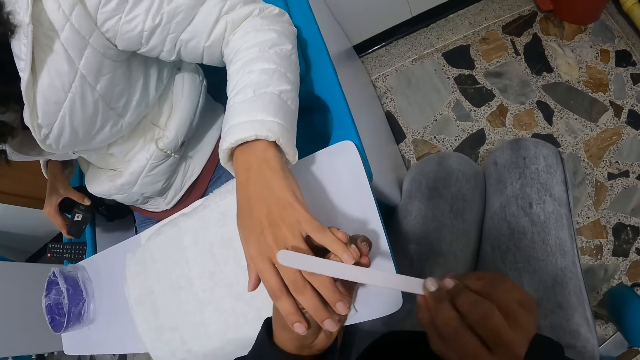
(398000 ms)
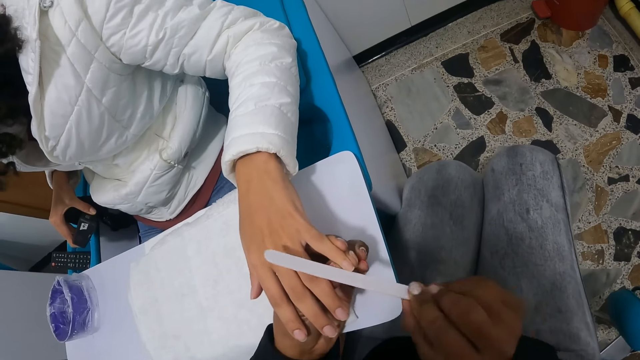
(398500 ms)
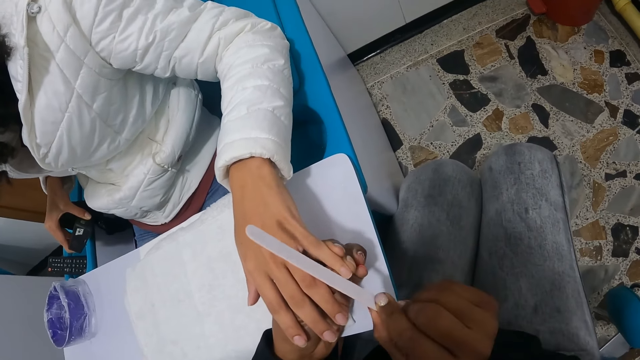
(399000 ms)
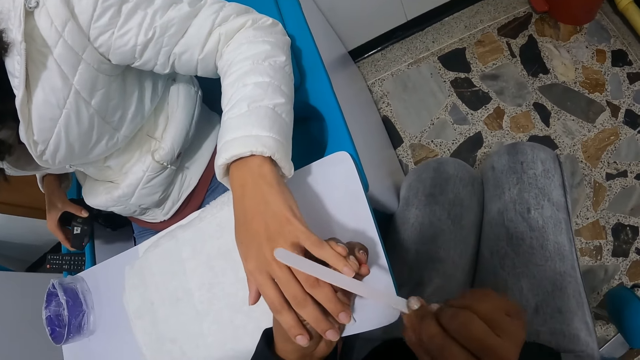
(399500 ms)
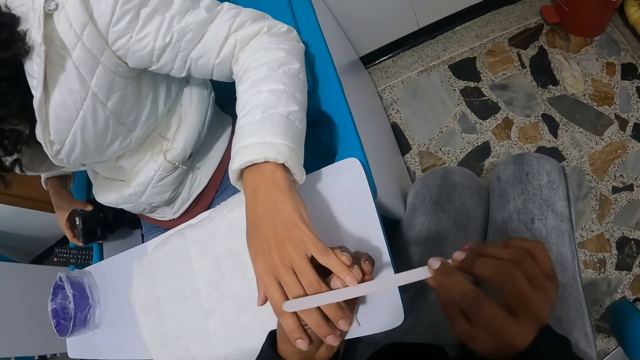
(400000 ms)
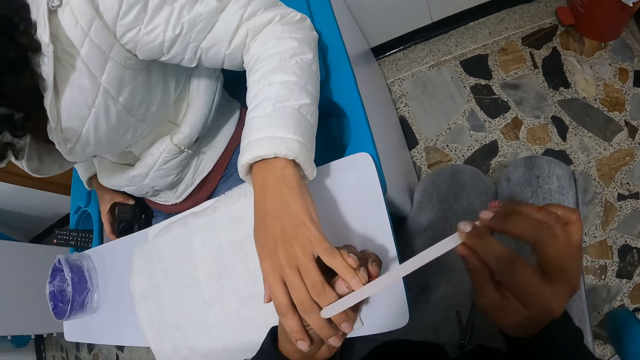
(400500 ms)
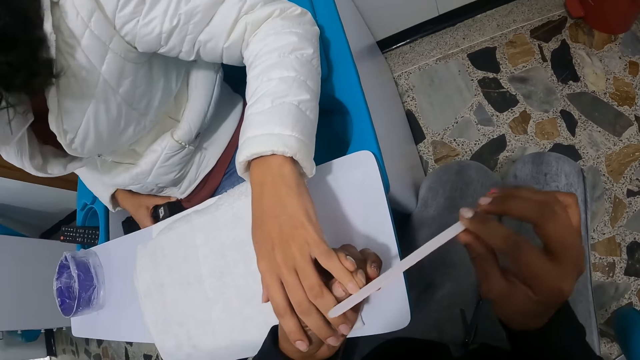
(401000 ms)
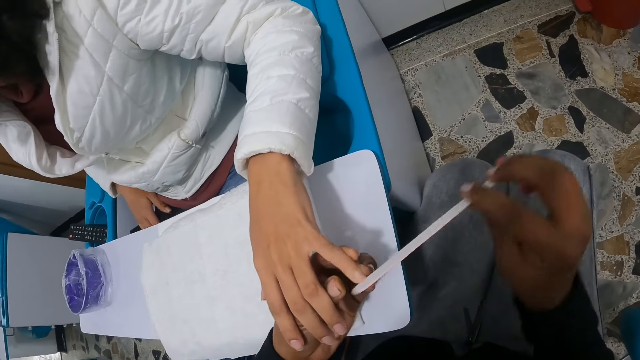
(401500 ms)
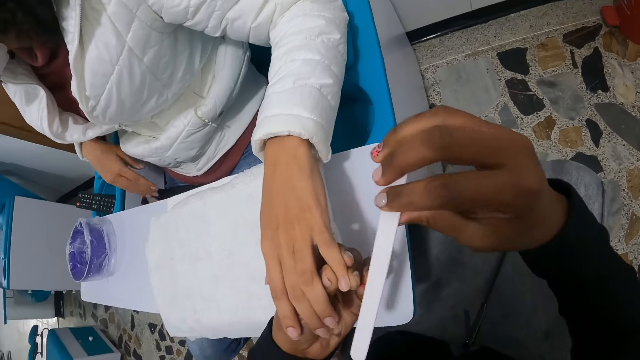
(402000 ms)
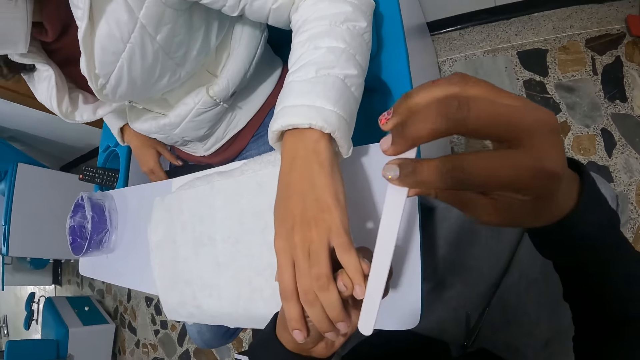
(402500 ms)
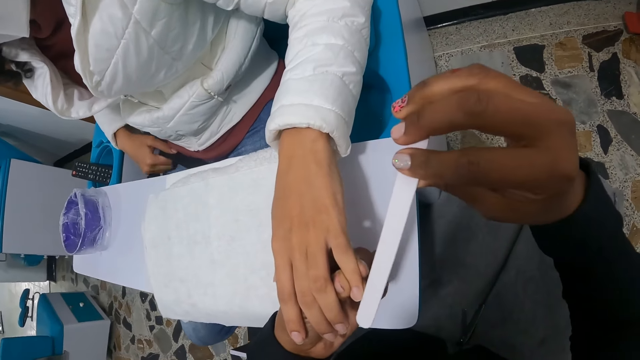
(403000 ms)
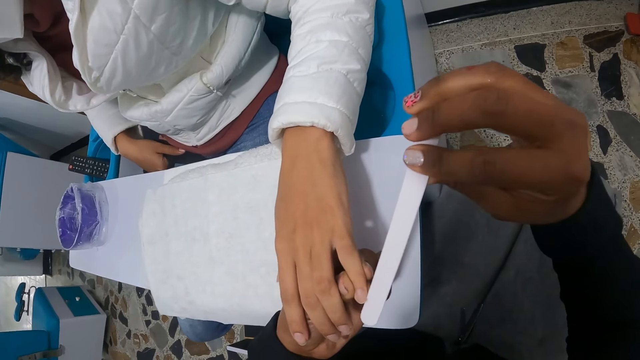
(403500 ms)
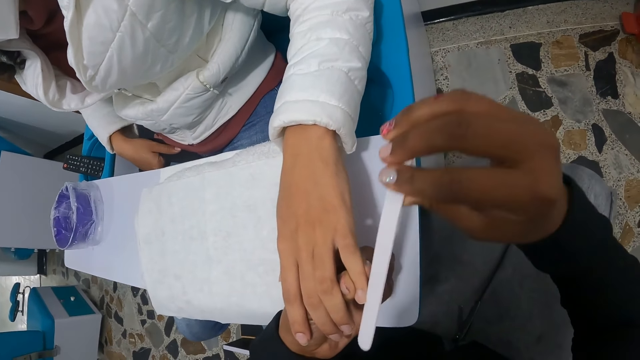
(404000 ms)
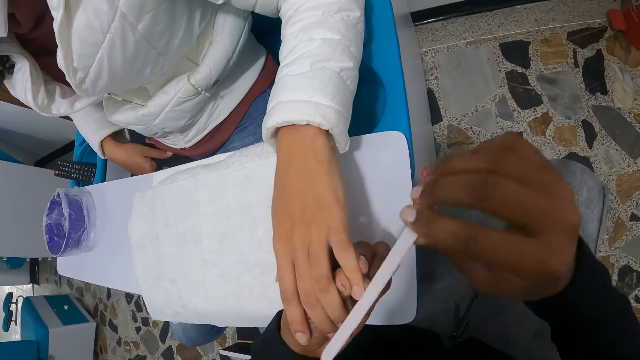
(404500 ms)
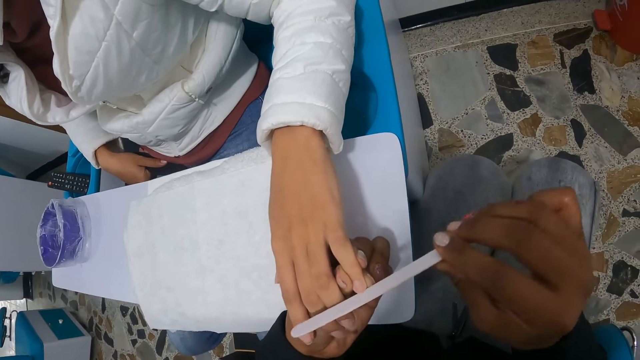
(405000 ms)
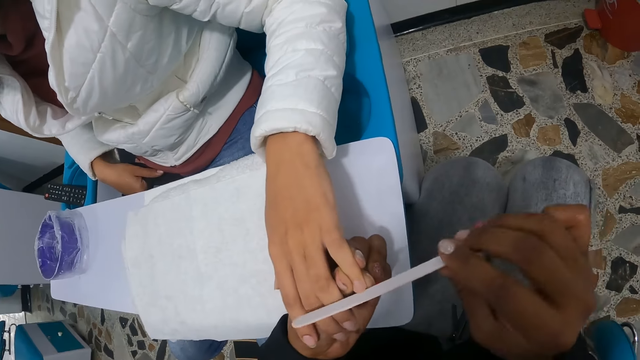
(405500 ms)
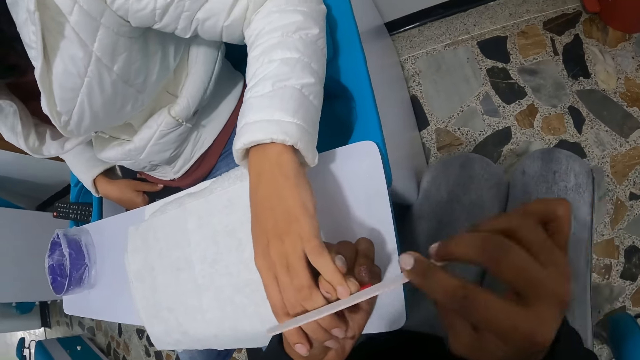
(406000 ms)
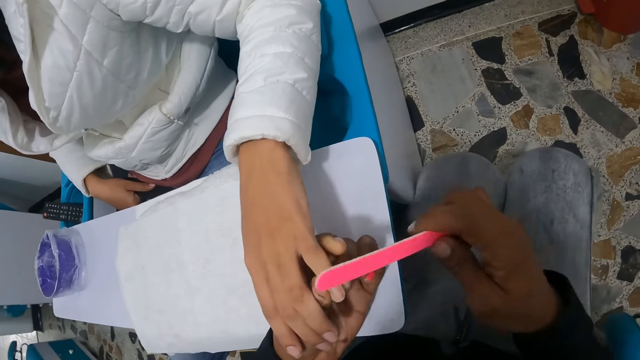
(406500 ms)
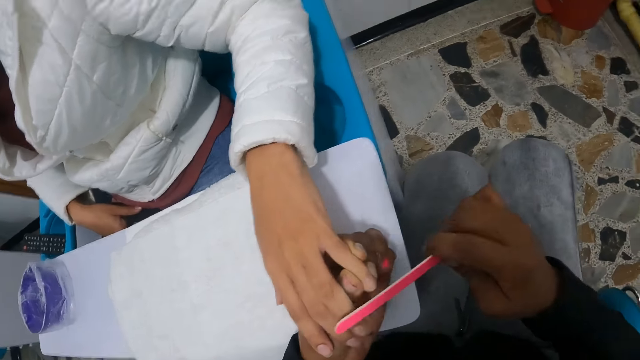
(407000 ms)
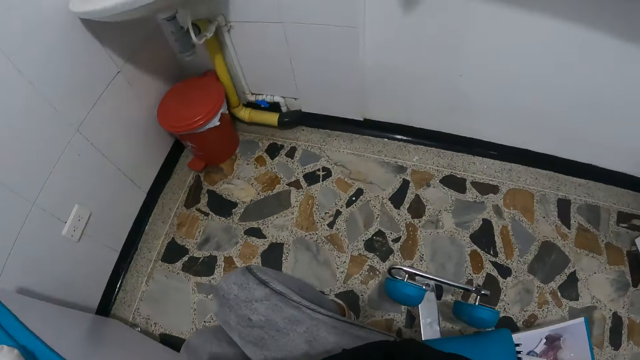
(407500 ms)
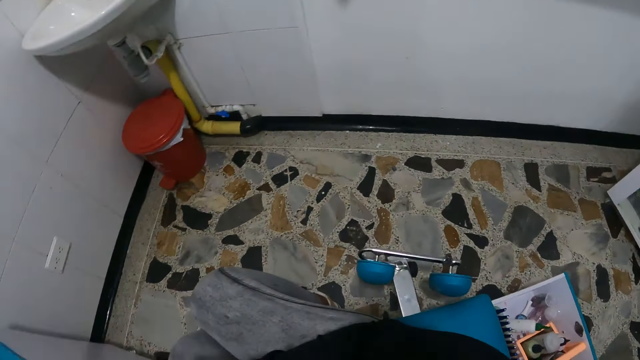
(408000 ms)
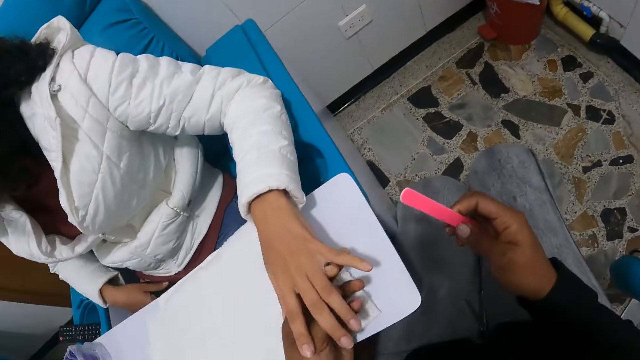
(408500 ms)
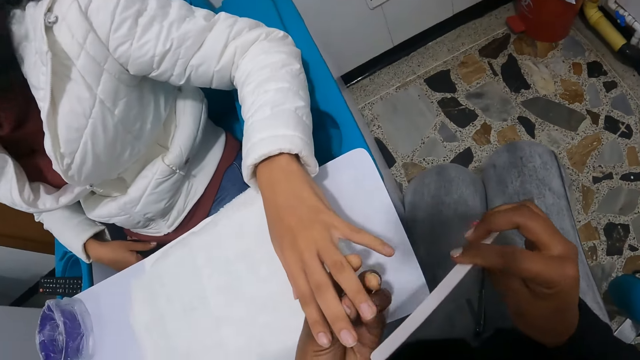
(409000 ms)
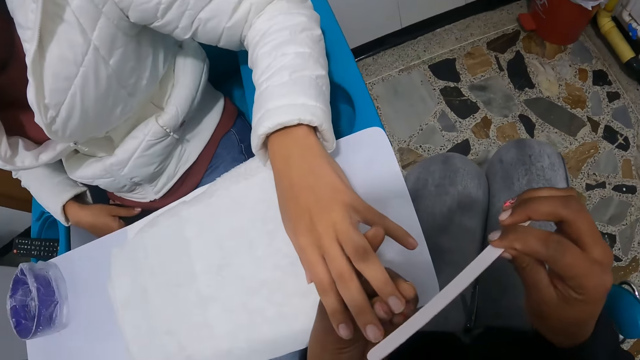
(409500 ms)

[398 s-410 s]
The woman drops the head camera in her right hand on her thighs and holds the head camera's belt on her thighs with her right hand.

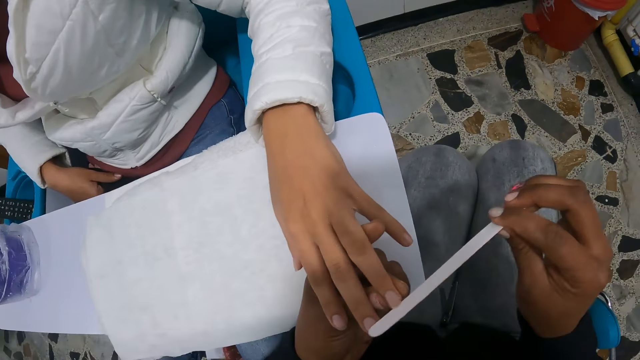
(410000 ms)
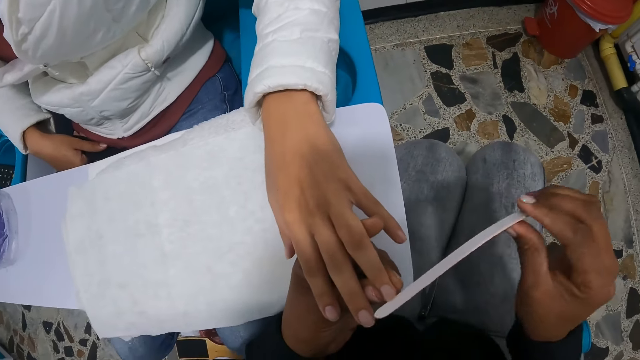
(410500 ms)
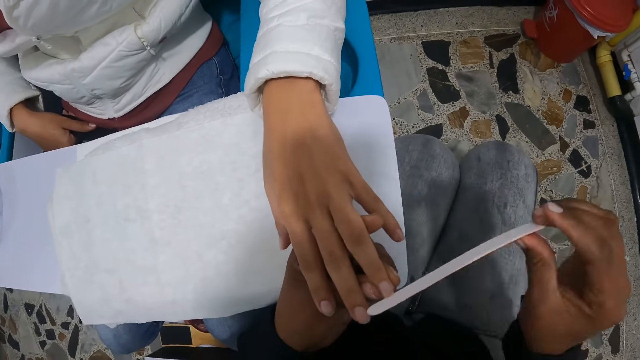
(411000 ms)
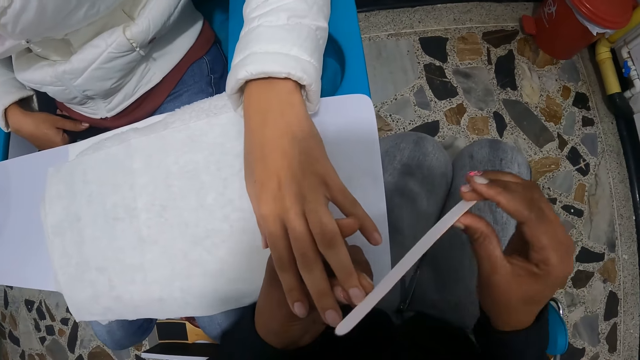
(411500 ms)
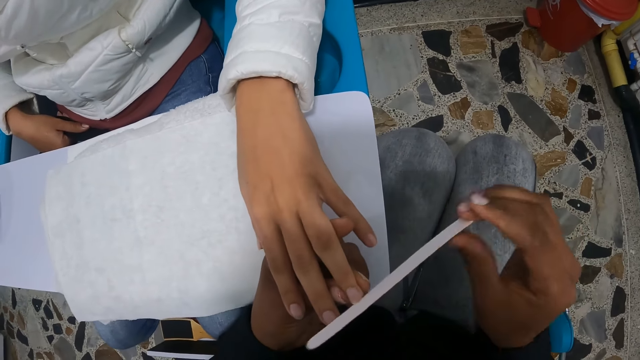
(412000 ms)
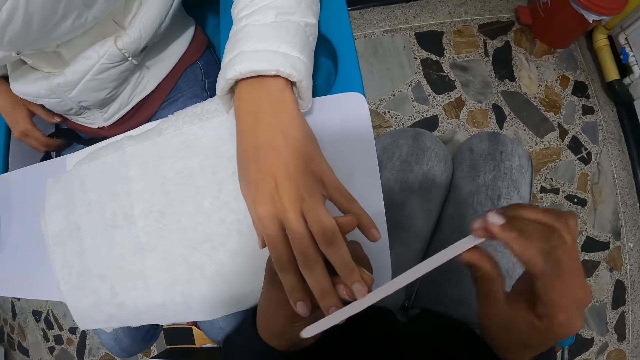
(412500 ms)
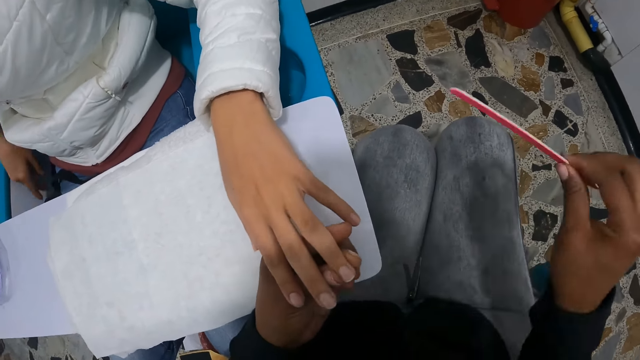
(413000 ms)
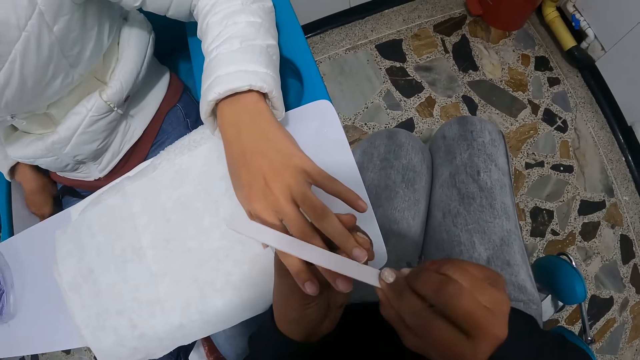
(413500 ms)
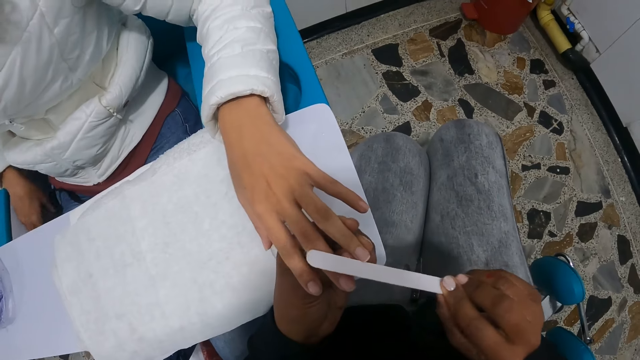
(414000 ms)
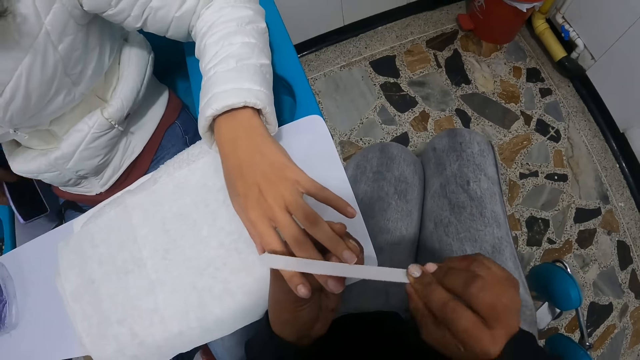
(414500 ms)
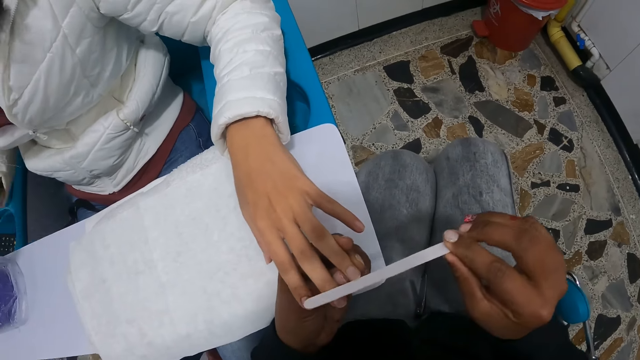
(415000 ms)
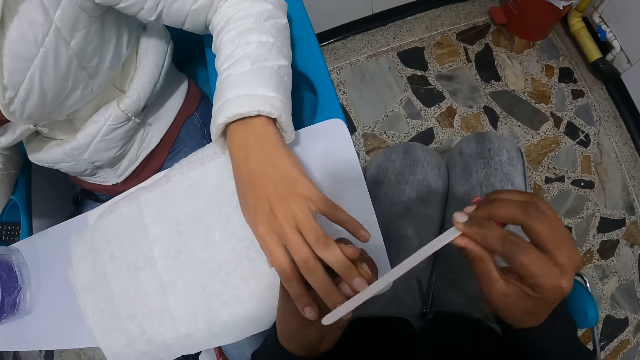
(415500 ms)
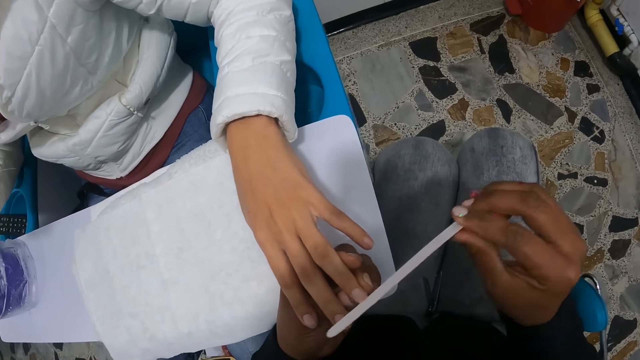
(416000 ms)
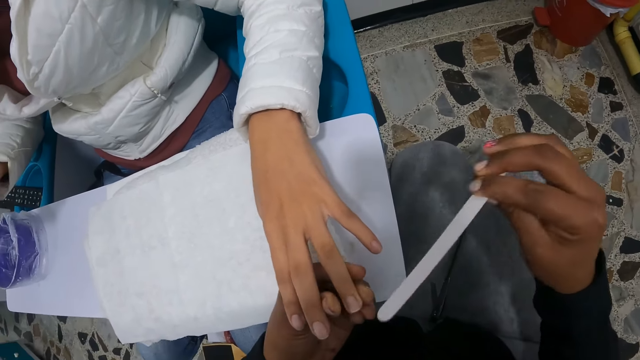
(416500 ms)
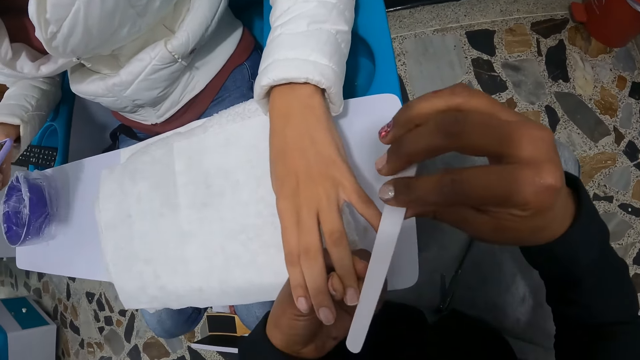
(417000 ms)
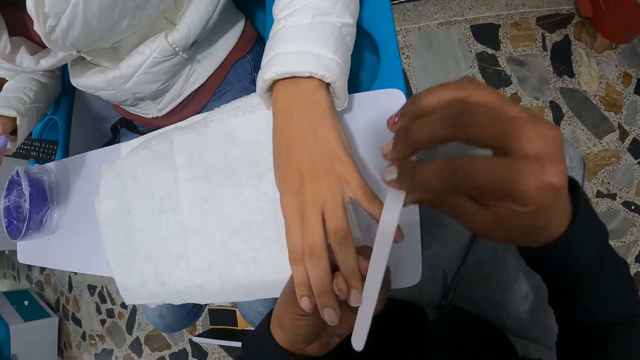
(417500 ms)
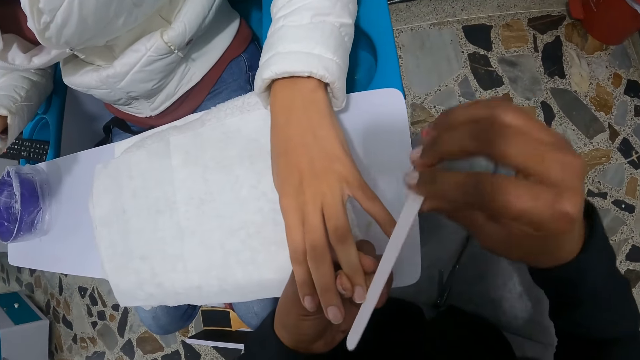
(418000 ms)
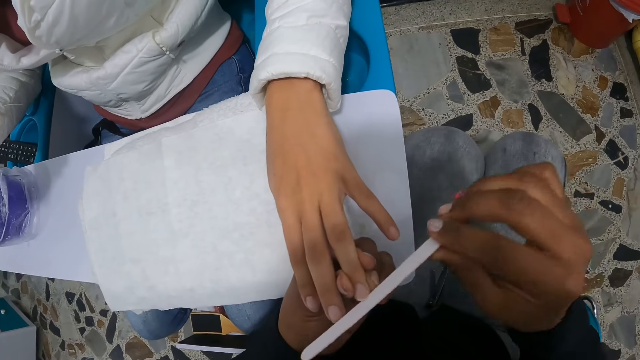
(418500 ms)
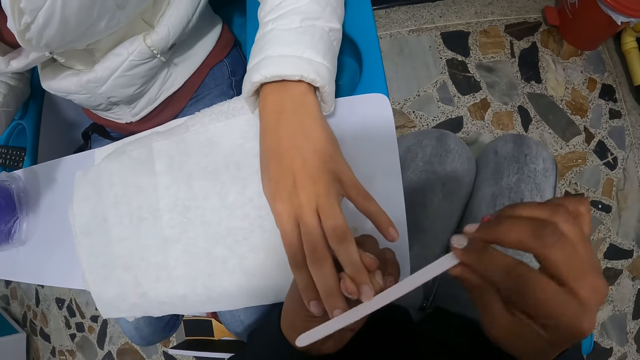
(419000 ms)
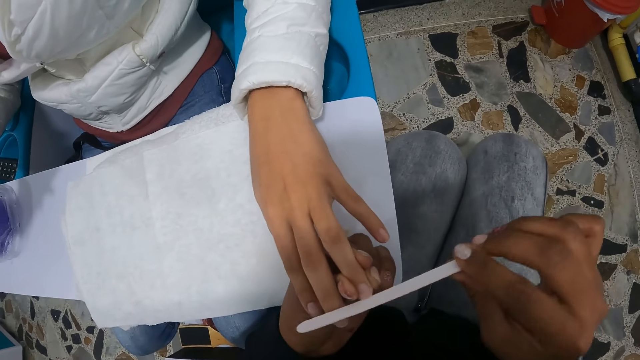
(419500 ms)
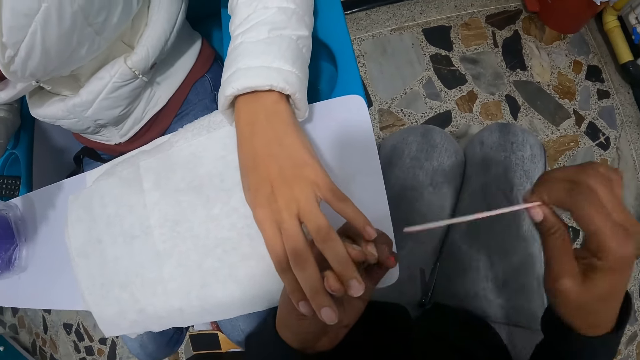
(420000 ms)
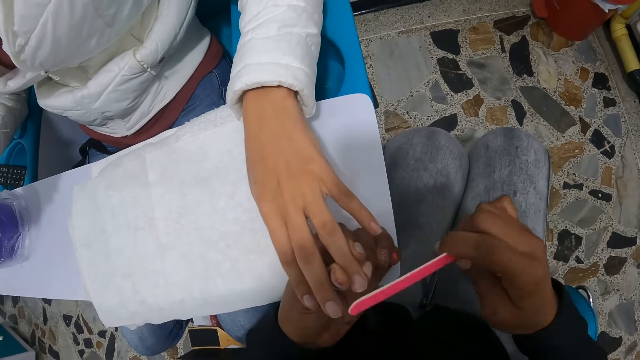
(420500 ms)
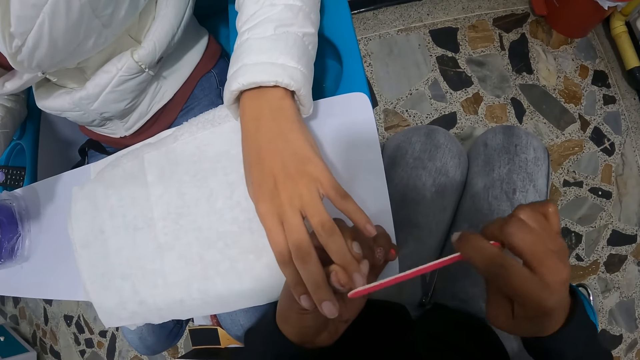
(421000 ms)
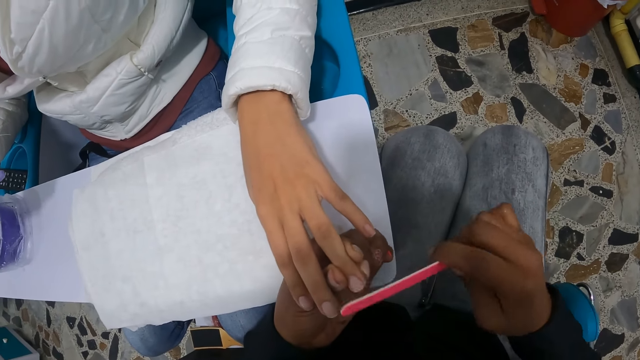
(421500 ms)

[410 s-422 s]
The woman picks up a phone from the pedicure chair with her right hand.
